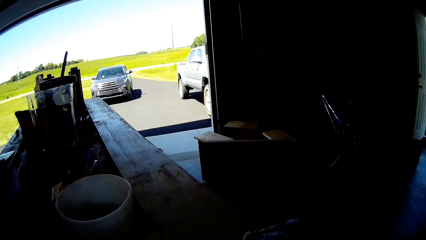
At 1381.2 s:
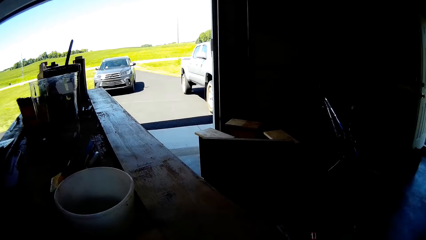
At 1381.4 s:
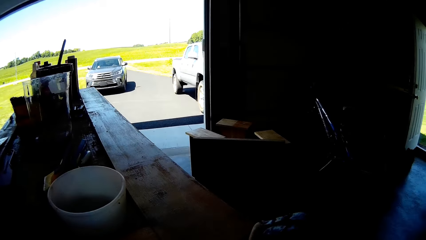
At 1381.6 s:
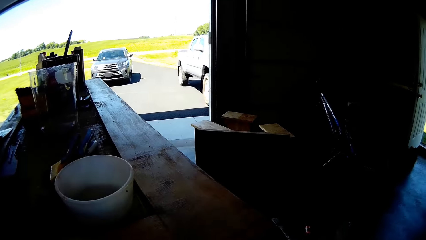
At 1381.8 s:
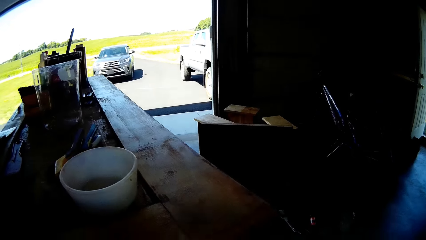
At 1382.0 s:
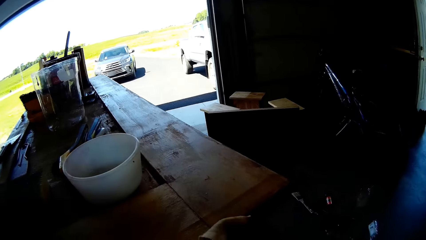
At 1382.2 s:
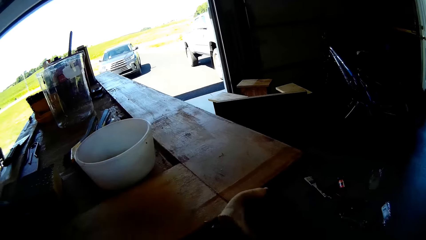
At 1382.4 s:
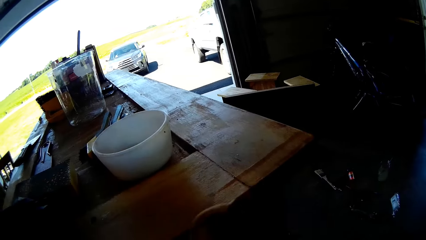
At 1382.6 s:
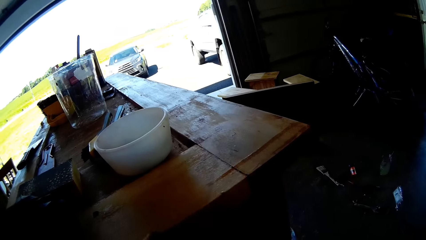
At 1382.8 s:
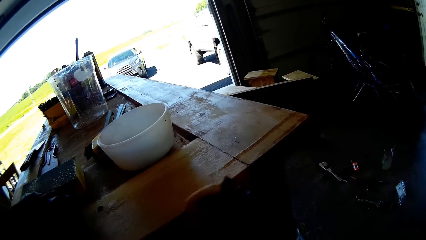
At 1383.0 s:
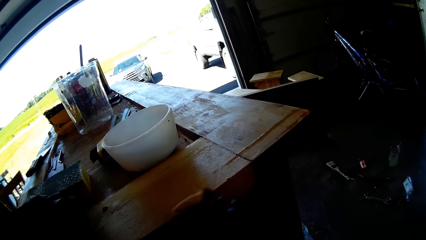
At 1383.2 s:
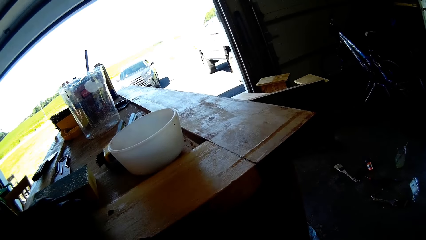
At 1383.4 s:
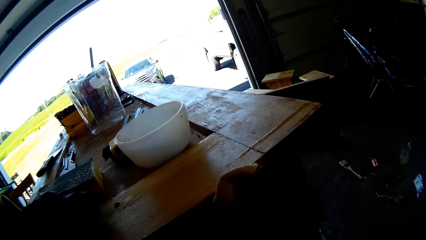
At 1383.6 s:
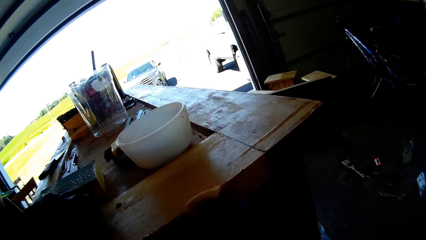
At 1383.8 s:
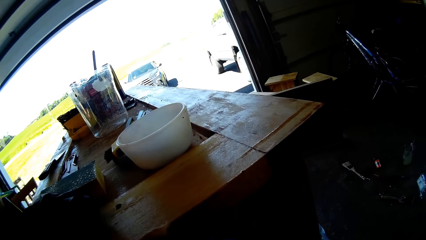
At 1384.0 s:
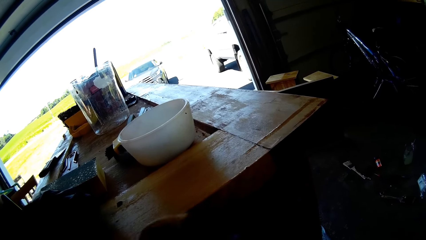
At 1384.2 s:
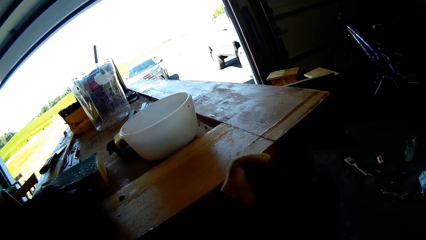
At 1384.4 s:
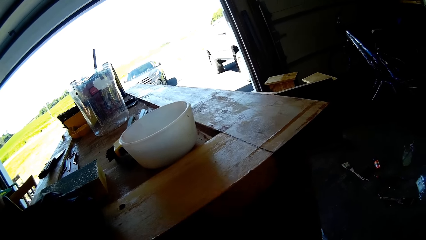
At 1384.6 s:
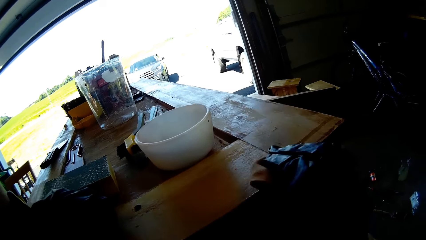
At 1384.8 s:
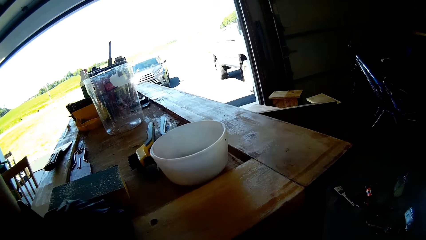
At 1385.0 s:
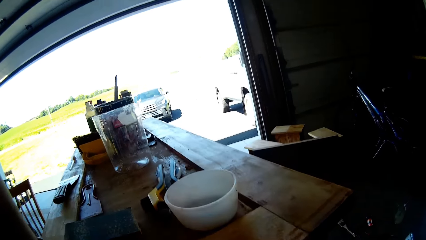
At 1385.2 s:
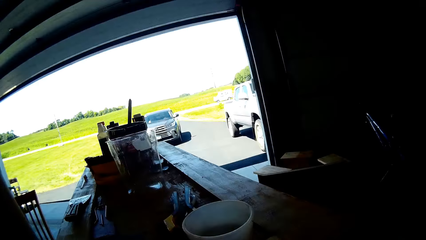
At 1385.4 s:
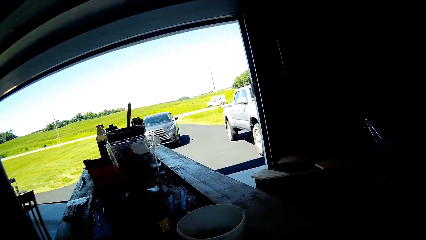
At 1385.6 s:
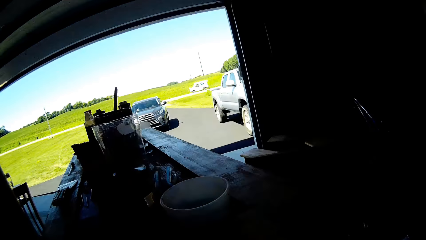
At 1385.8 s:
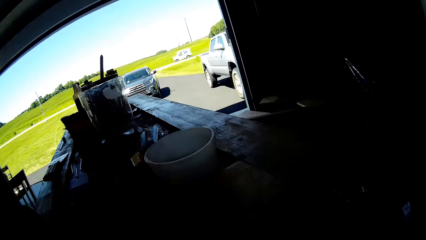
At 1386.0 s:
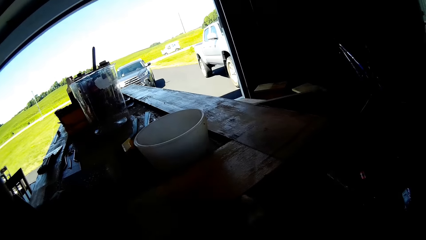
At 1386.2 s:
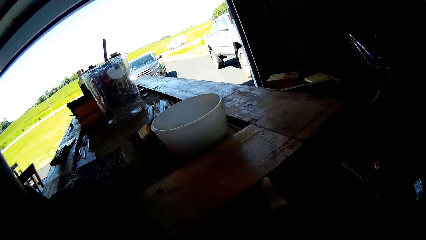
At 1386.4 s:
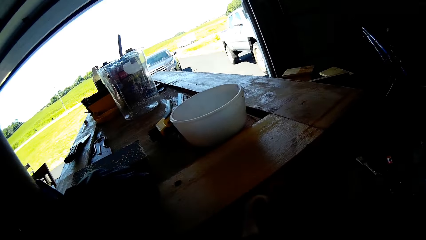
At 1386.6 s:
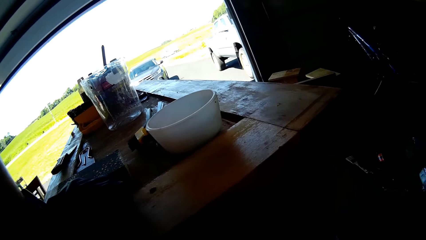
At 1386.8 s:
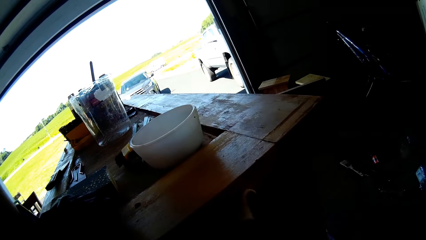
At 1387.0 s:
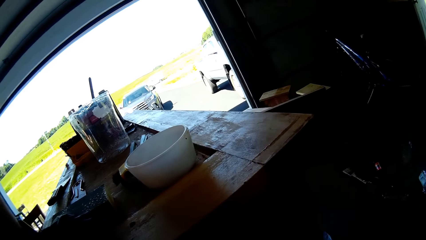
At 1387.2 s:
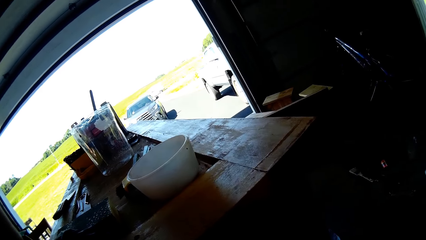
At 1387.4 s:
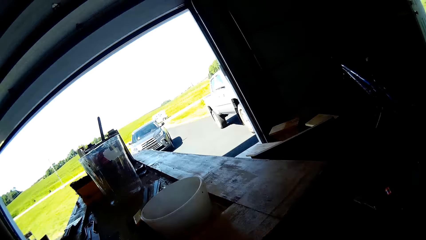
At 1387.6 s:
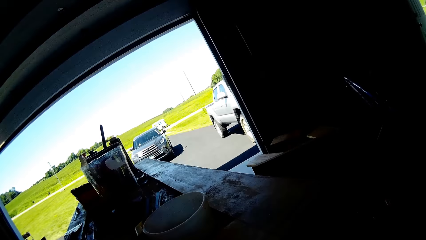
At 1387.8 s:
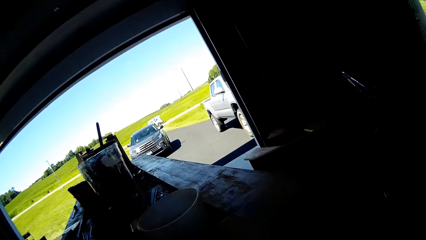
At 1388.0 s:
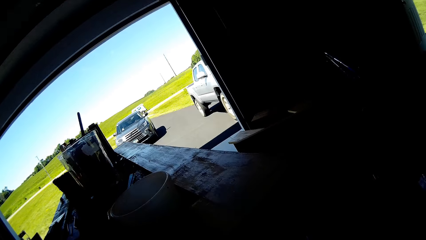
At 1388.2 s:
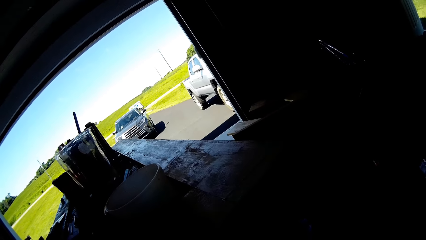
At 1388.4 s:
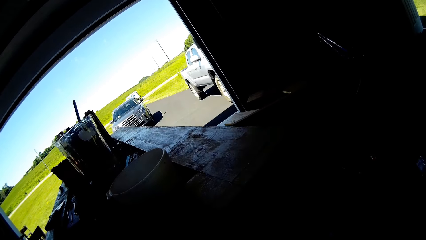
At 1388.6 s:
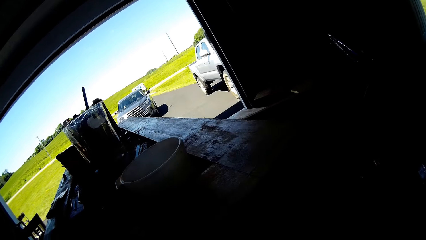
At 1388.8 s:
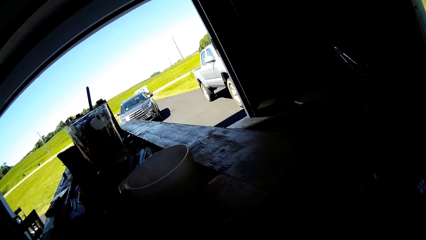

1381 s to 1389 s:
The camera wearer wipes the wood with the cloth towel.

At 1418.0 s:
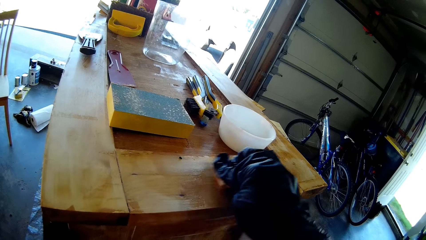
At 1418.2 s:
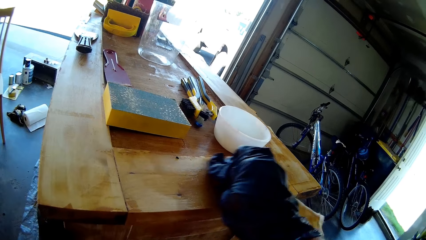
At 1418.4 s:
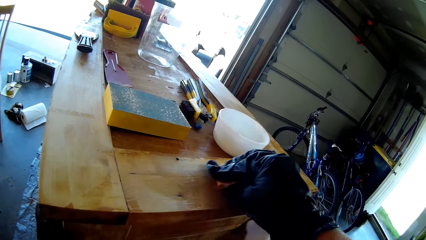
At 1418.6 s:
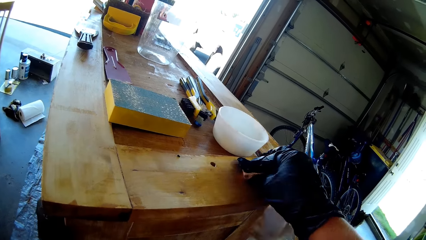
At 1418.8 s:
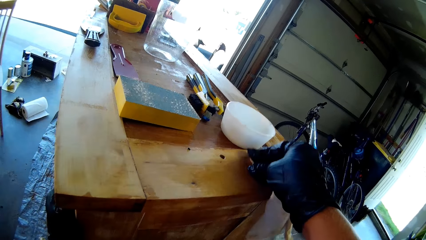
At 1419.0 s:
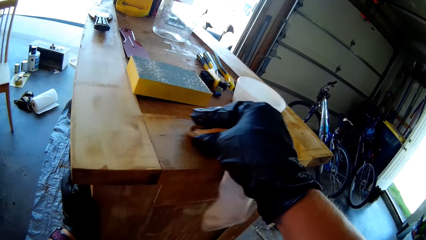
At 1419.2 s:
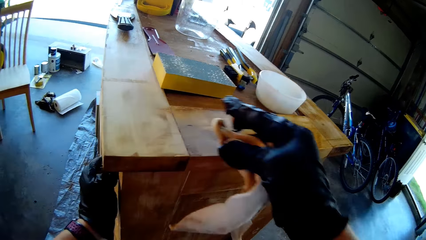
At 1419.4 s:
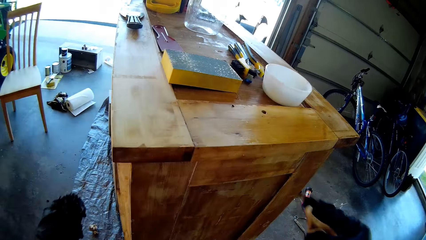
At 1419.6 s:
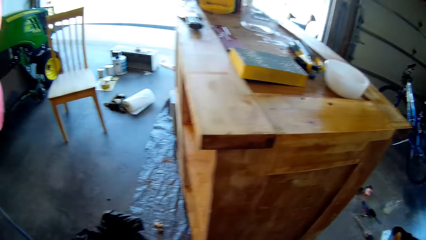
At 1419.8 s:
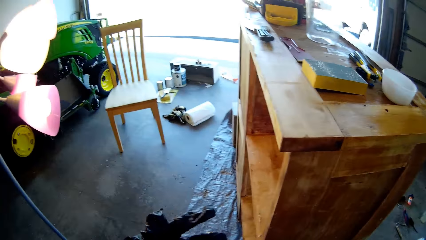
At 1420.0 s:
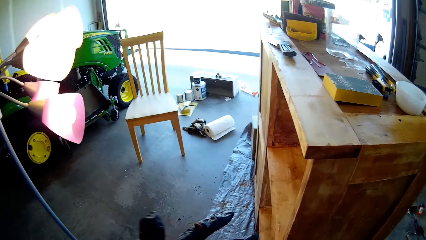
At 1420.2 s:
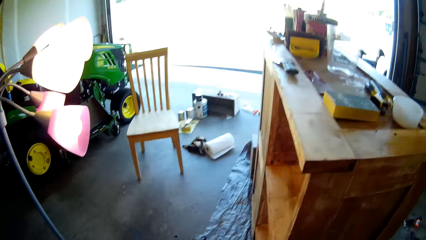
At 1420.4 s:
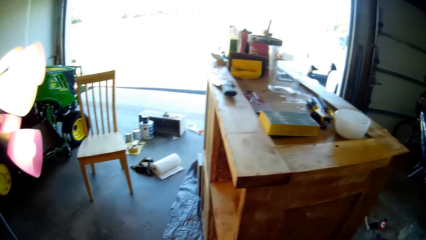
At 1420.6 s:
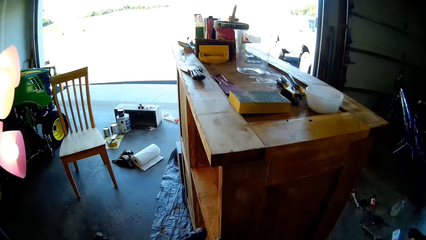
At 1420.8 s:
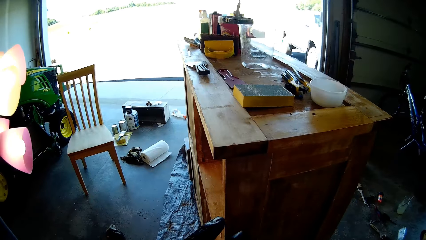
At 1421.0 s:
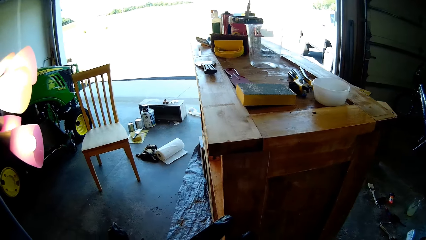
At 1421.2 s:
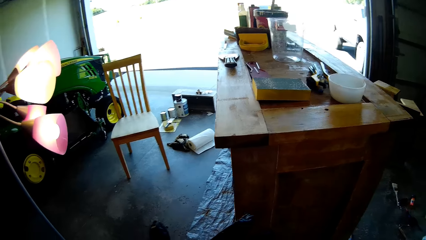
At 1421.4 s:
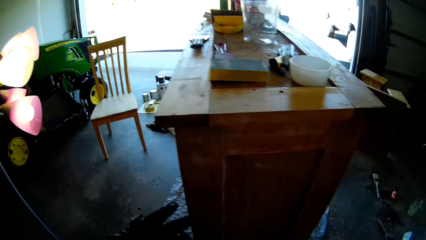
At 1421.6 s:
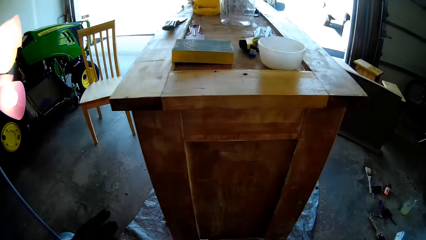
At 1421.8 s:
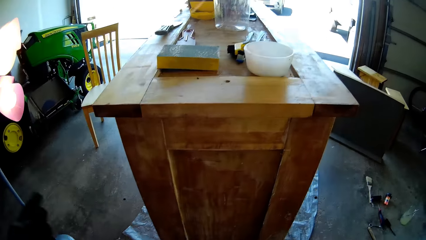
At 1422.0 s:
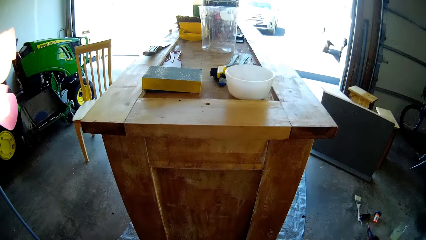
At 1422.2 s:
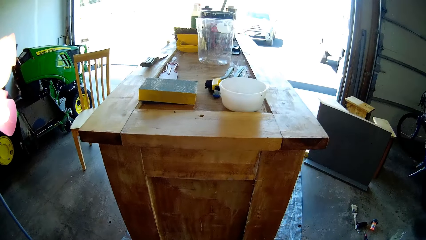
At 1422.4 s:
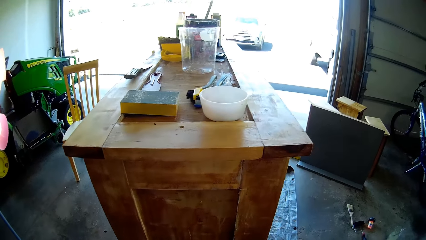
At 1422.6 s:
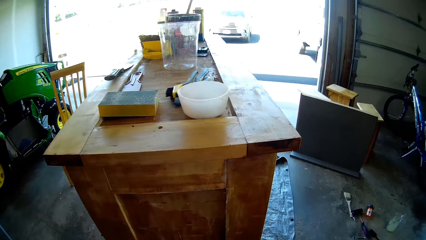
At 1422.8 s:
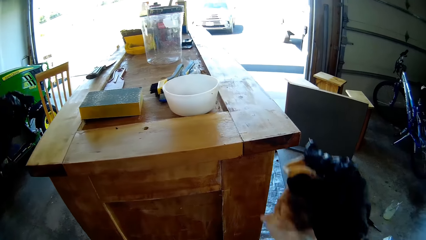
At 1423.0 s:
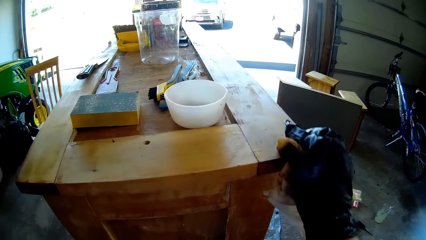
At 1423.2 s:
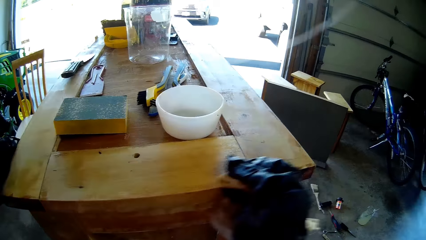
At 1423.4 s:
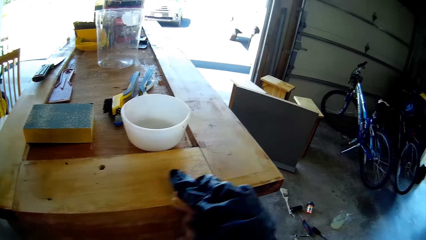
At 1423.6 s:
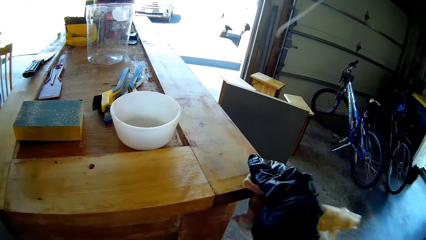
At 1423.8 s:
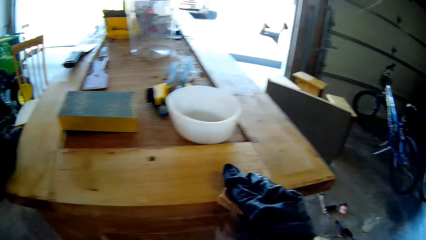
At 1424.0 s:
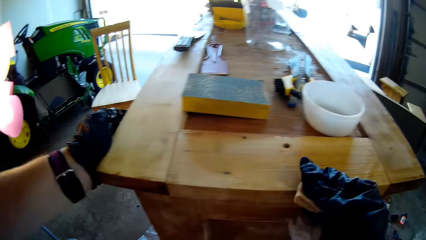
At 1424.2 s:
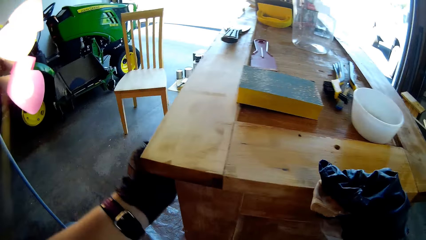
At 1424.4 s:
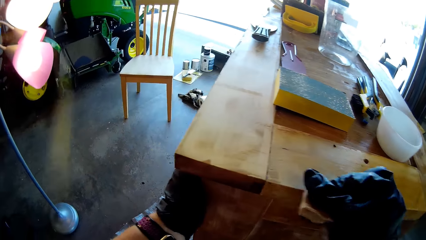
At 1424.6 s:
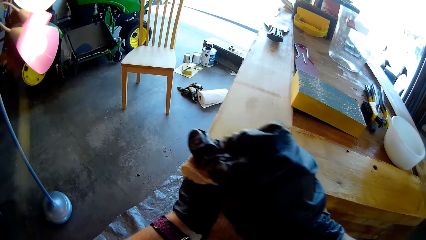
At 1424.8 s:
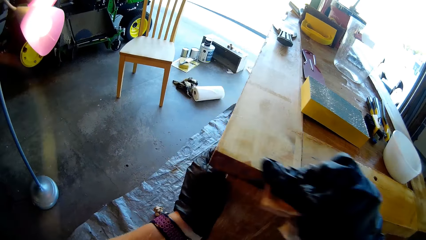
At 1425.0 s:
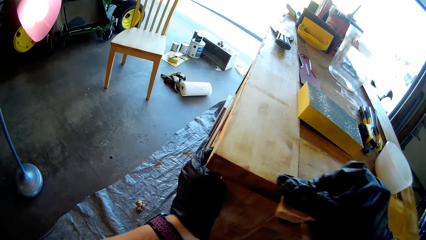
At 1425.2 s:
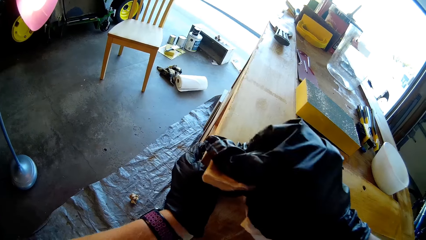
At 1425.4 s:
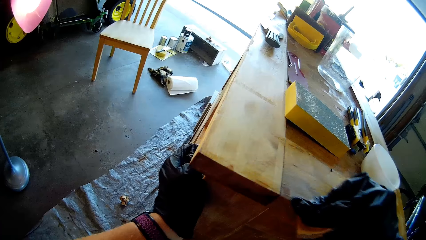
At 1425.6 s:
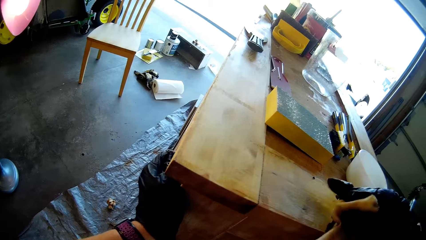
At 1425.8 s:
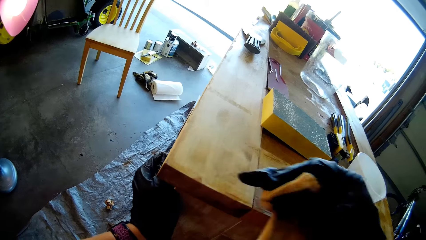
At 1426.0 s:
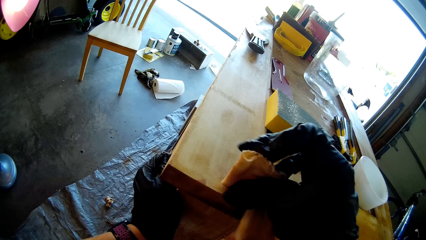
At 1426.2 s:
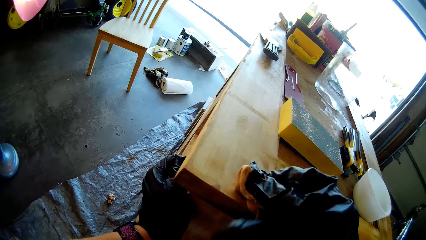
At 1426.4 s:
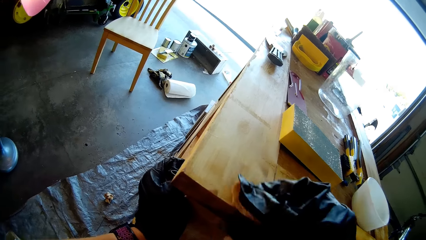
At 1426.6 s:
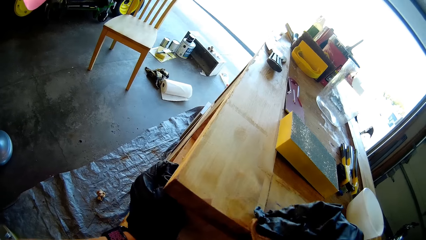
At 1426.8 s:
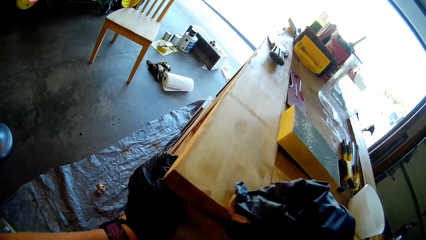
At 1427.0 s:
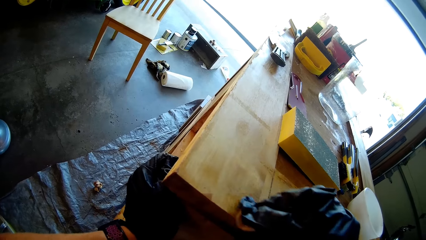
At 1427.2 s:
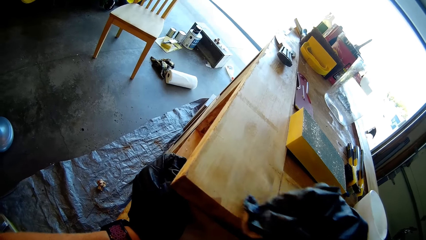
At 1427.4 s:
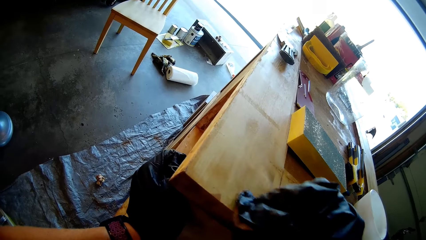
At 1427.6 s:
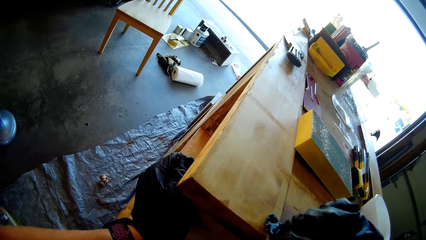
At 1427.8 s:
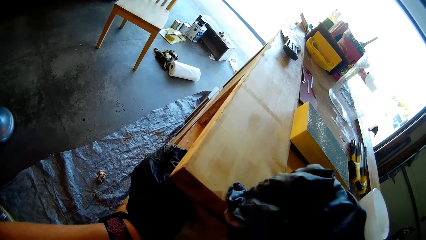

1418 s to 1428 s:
The camera wearer is stopping rubbing. They look around the room. They wipe the wood with the cloth towel.
